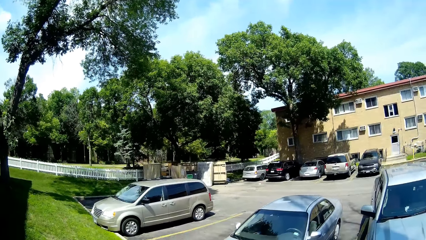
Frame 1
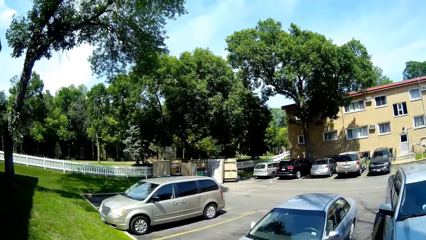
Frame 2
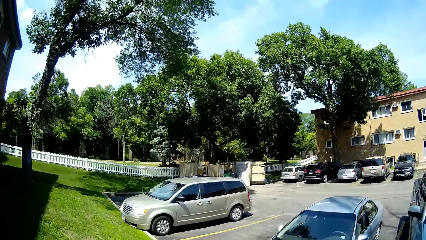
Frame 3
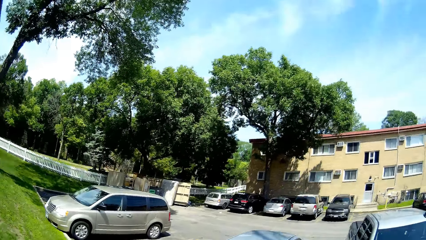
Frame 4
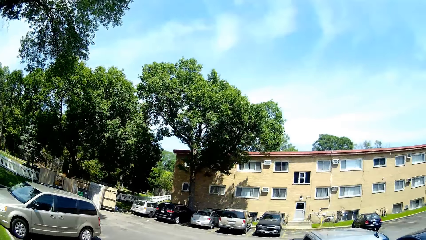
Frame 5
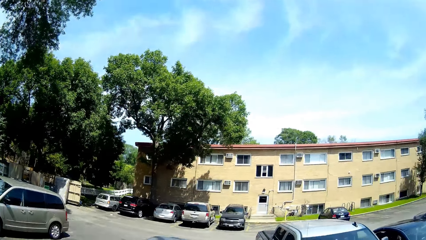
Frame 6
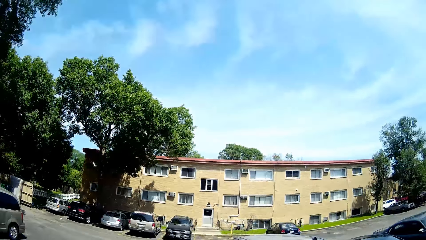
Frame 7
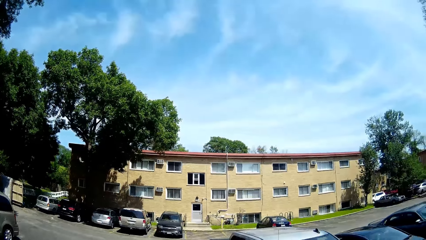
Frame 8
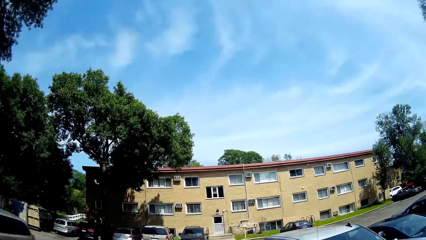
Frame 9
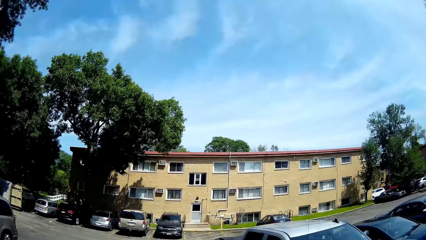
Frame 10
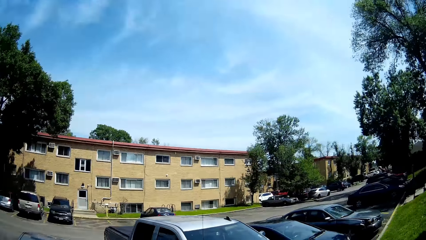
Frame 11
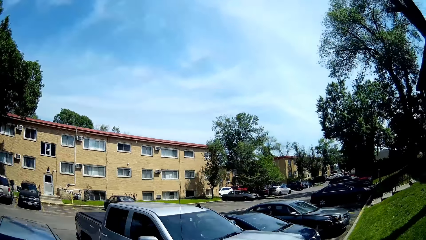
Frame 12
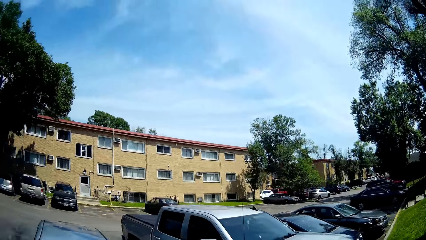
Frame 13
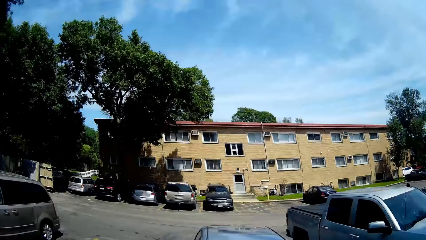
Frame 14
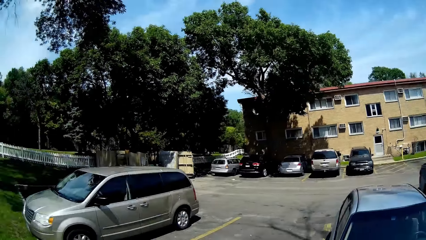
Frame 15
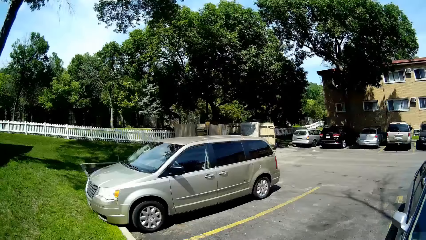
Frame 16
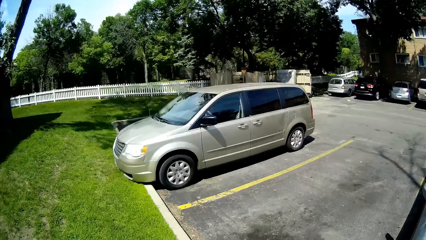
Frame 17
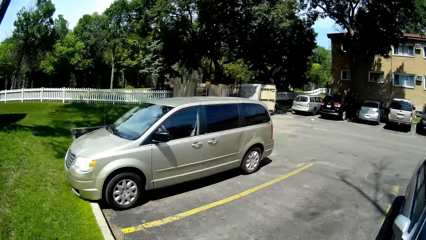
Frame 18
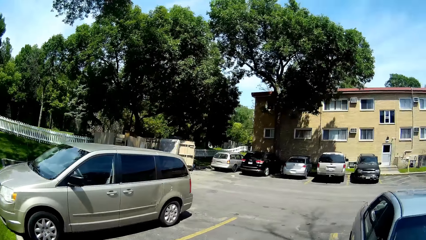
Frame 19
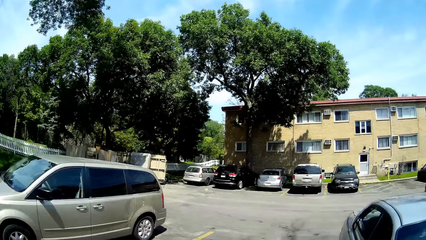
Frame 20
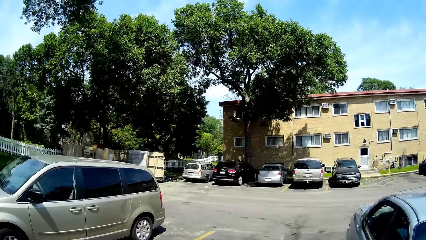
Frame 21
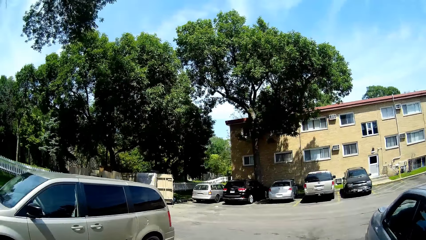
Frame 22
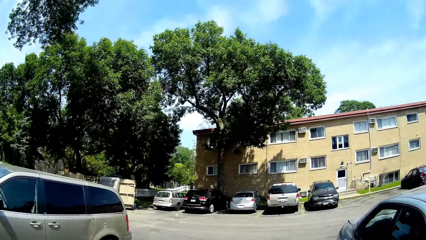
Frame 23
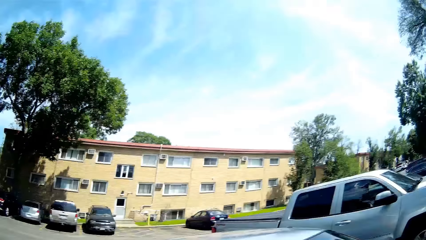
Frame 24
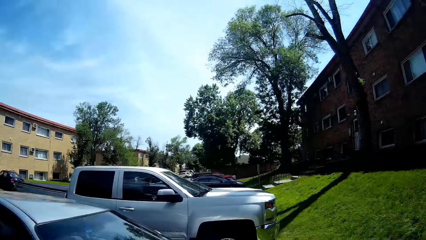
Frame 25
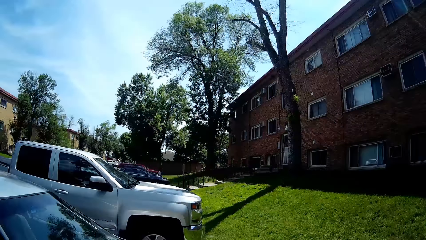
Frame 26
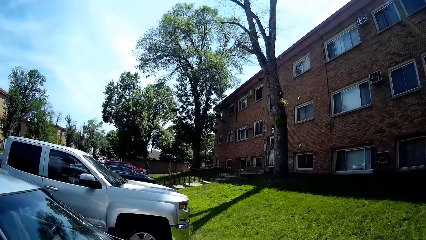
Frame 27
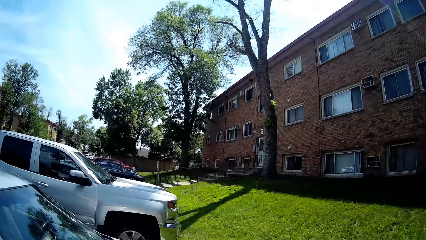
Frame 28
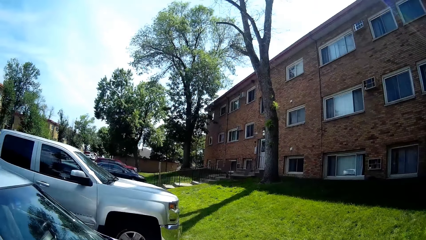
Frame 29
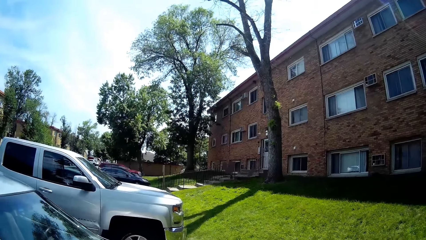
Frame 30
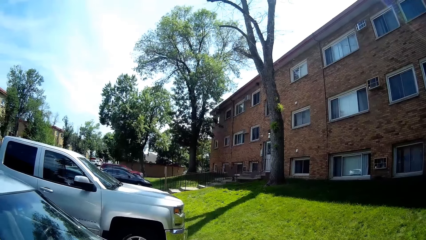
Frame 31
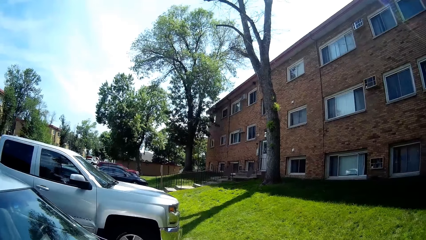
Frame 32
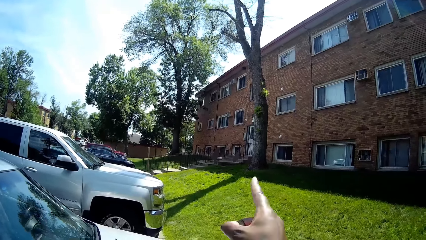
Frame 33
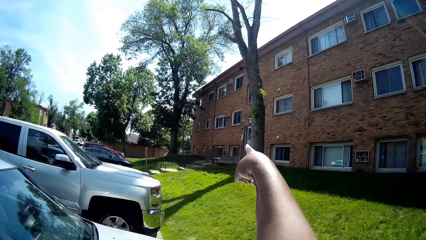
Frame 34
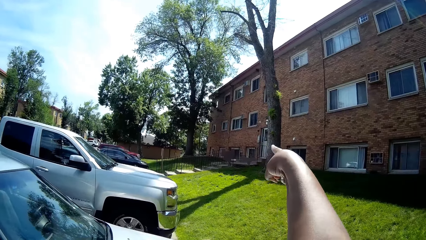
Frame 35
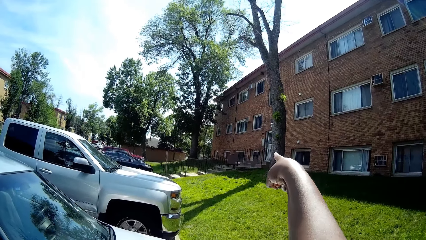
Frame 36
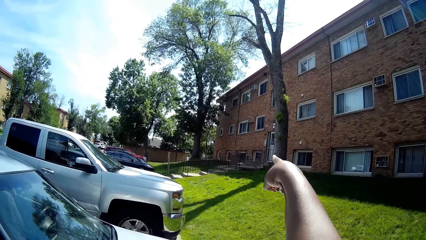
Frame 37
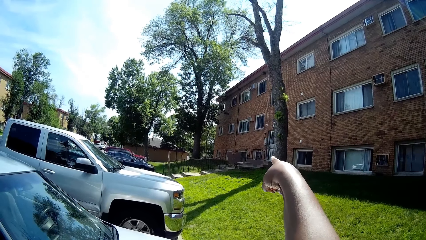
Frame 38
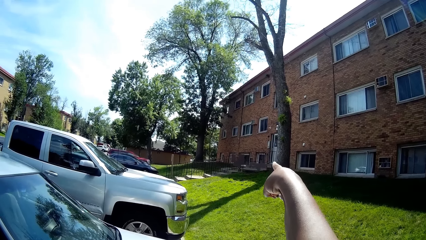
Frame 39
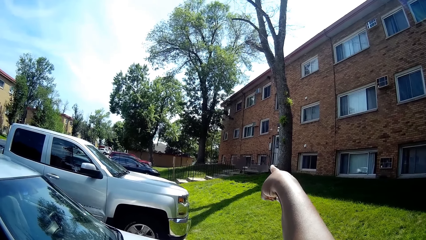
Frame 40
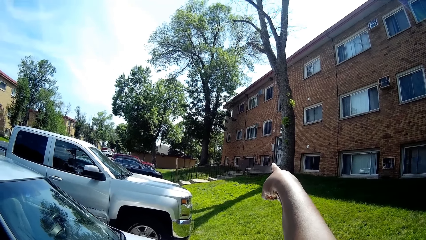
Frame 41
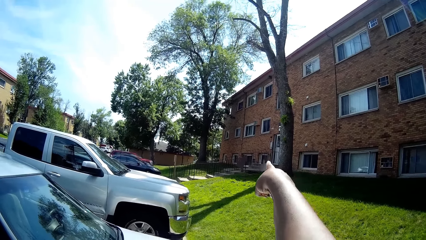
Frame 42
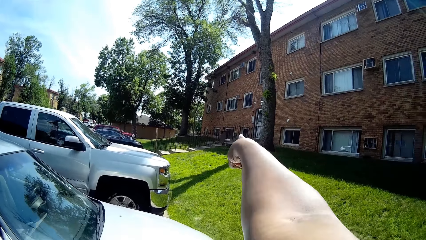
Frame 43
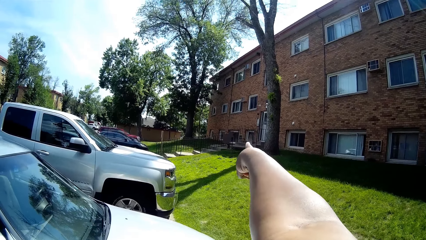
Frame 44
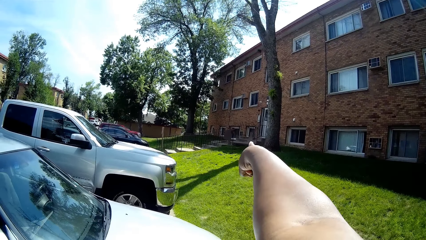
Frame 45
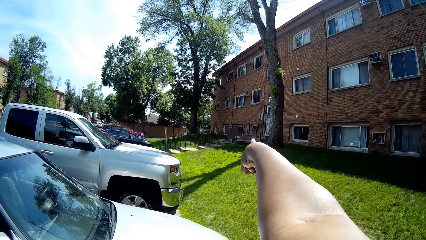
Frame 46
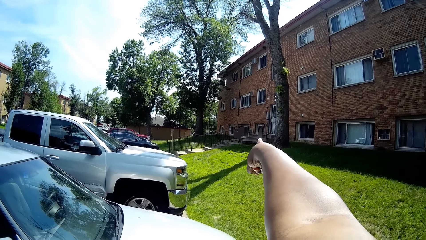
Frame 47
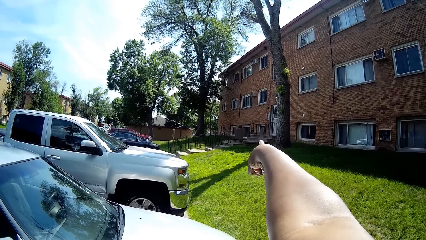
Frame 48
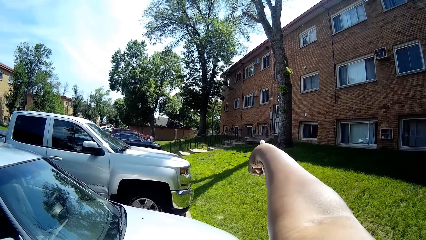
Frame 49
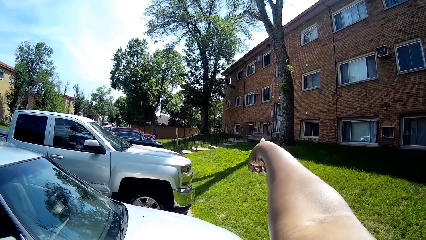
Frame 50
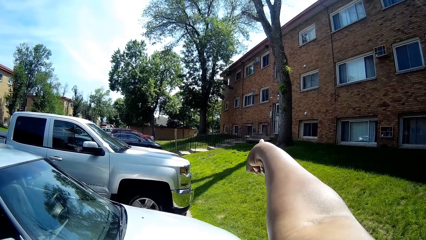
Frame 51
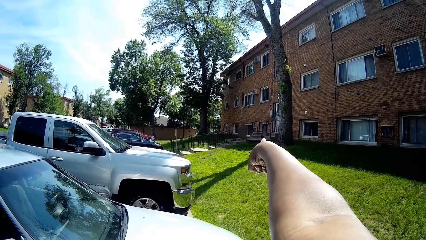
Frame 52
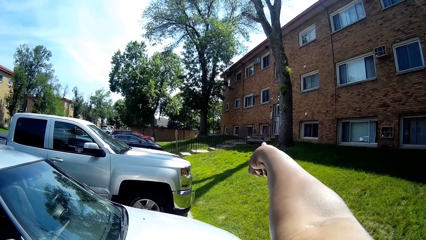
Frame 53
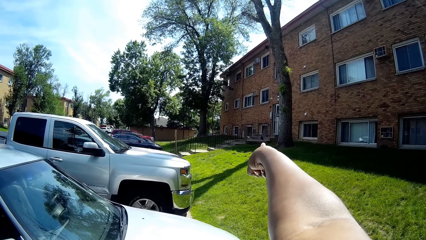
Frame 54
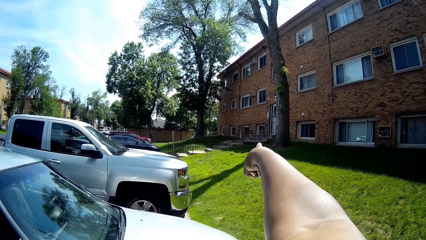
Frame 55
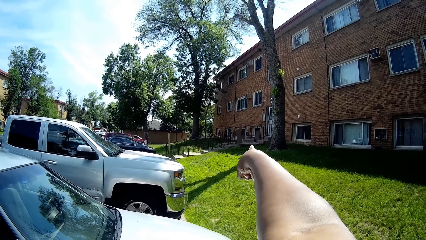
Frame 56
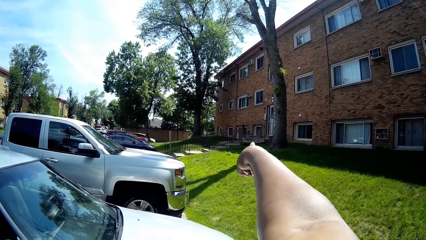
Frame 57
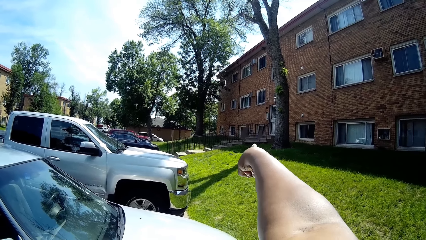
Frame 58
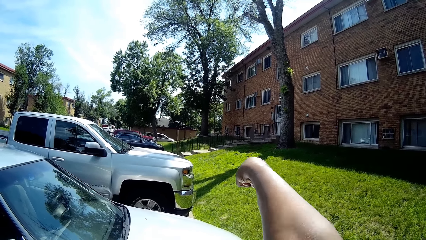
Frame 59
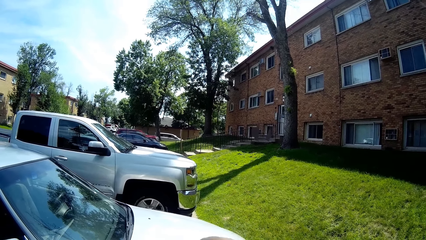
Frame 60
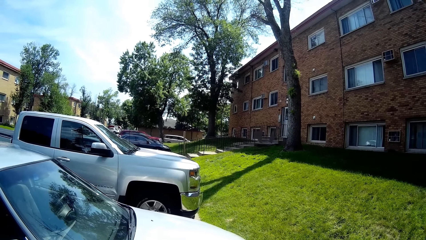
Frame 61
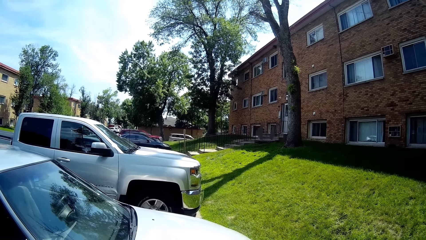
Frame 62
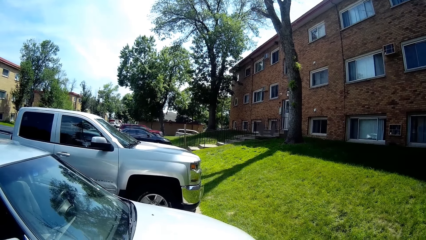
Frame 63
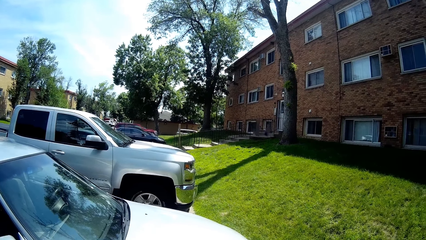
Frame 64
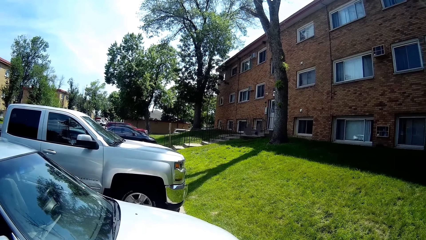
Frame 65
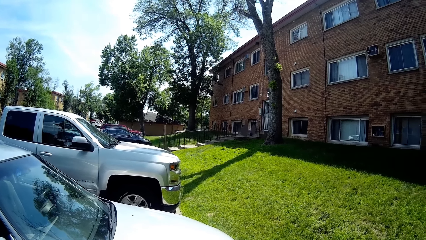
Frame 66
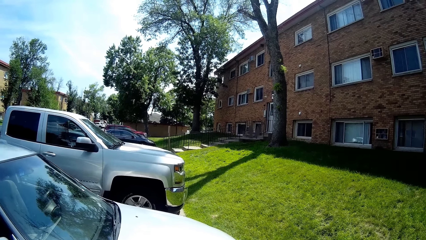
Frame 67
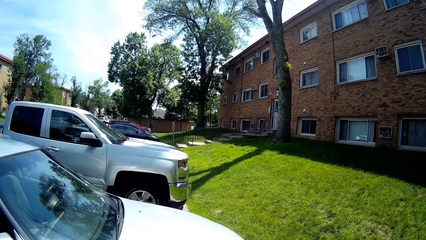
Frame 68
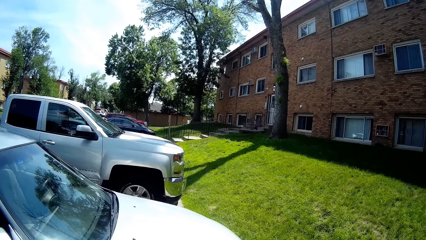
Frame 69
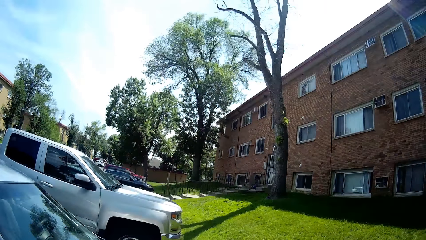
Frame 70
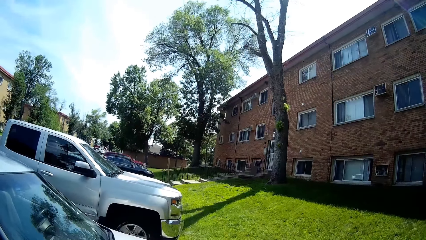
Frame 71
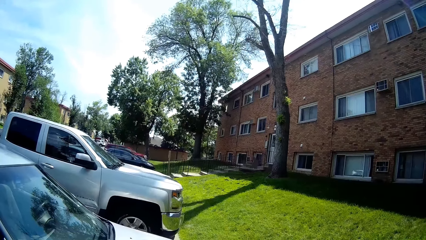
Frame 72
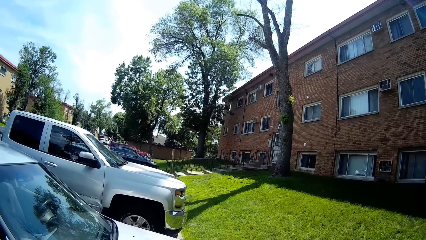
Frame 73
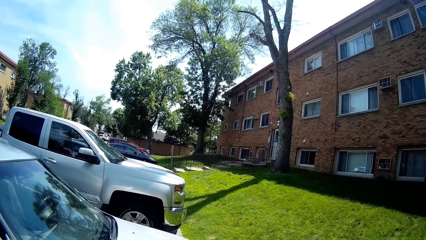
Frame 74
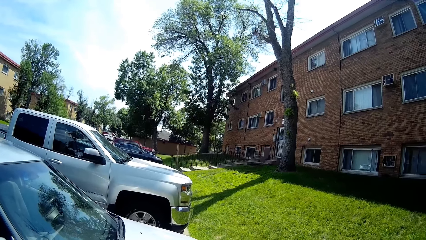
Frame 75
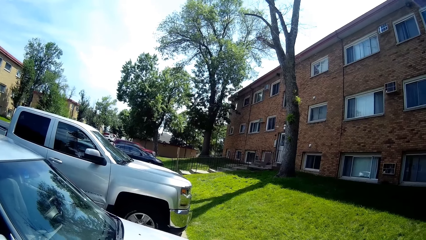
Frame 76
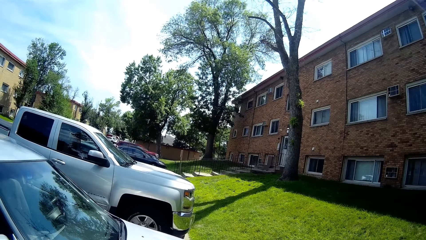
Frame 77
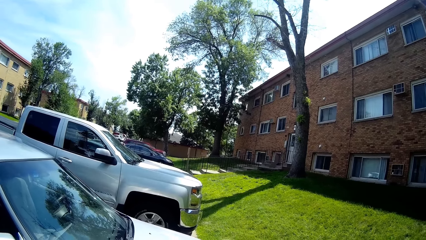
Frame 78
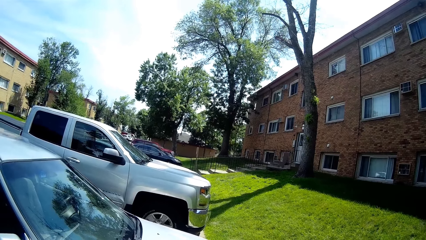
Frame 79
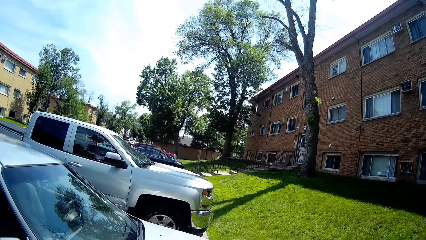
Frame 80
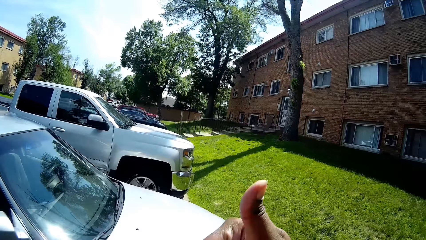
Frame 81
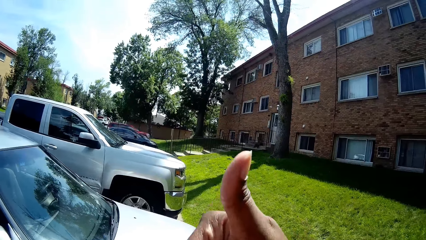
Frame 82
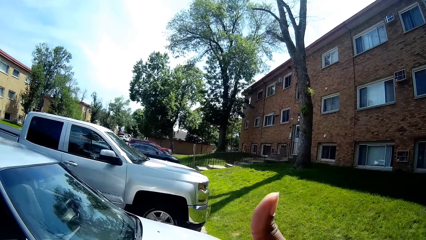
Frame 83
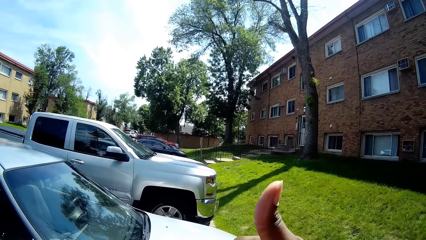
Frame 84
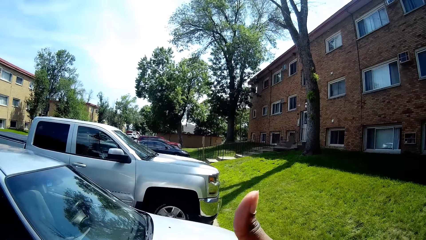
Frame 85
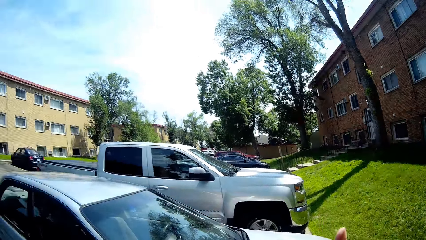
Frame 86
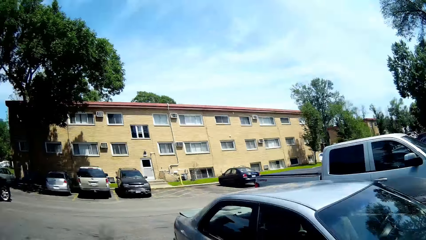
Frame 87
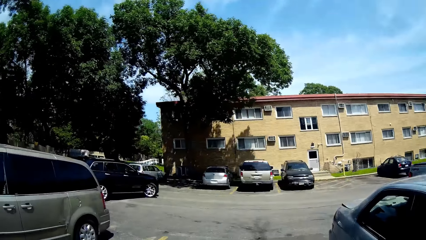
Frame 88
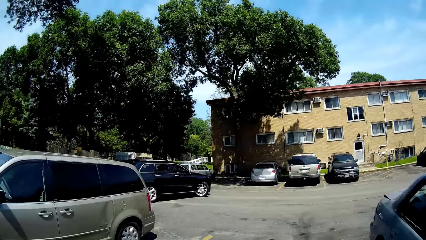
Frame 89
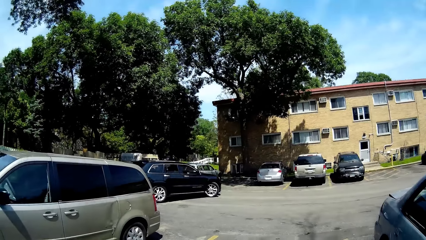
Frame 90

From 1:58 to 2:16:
The camera wearer points to the other side. She lifts her right hand upwards. She moves the hand away. She lifts a hand. She does a thumbs-up with her right hand.
